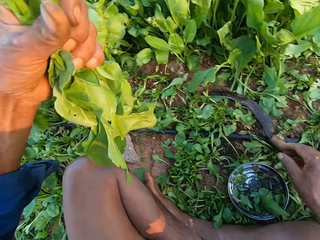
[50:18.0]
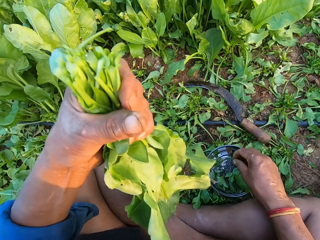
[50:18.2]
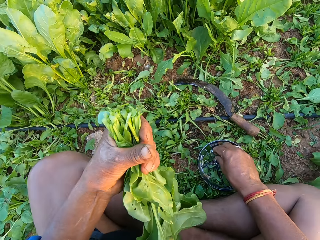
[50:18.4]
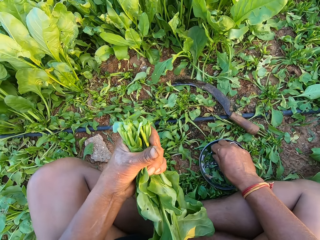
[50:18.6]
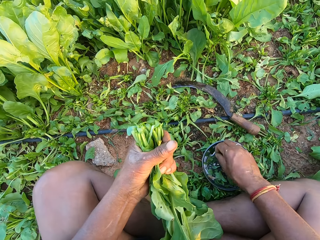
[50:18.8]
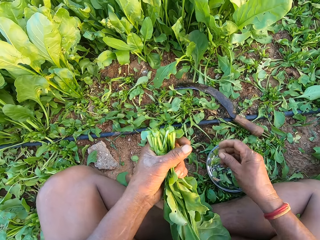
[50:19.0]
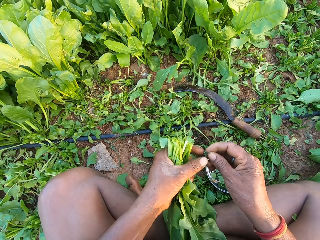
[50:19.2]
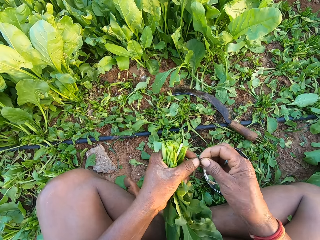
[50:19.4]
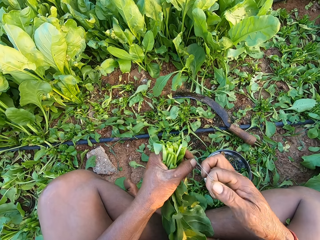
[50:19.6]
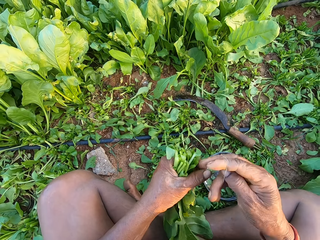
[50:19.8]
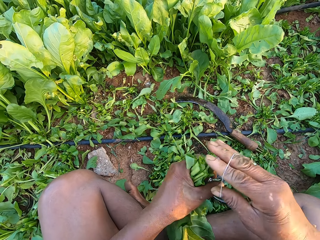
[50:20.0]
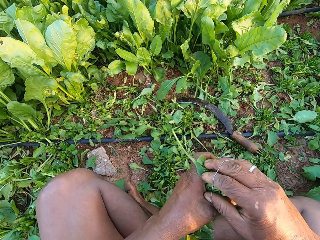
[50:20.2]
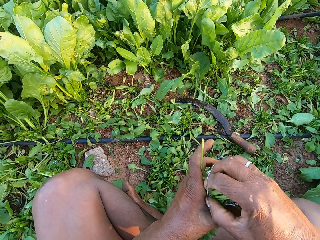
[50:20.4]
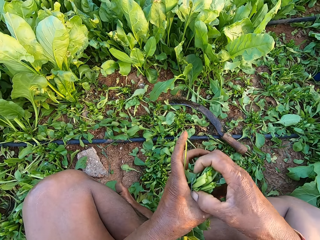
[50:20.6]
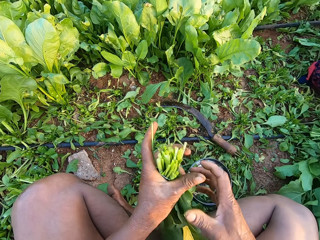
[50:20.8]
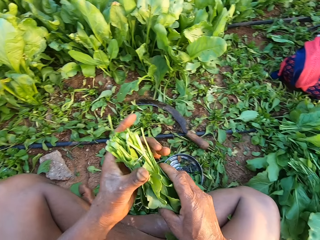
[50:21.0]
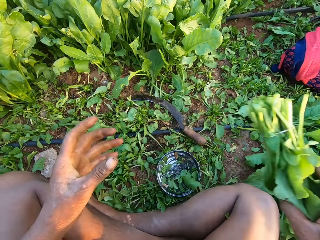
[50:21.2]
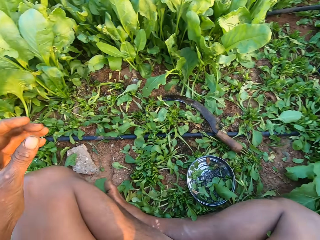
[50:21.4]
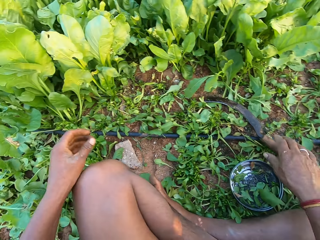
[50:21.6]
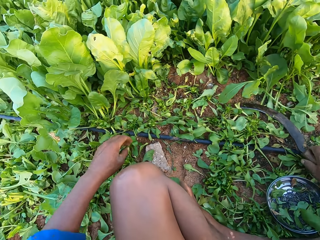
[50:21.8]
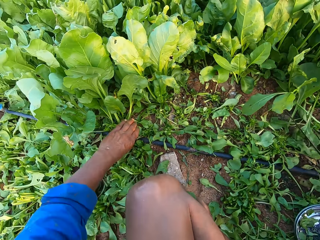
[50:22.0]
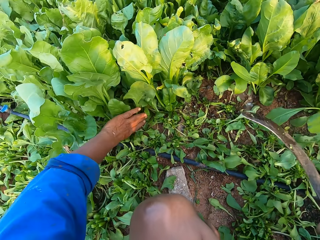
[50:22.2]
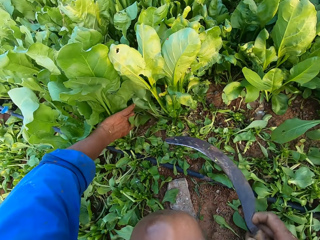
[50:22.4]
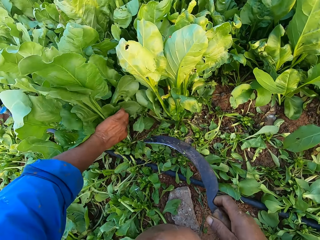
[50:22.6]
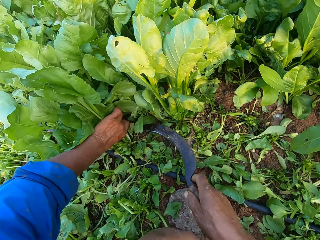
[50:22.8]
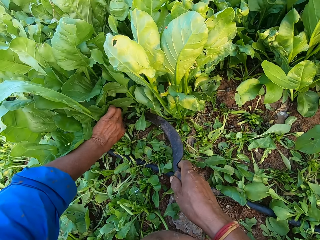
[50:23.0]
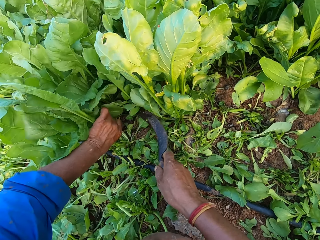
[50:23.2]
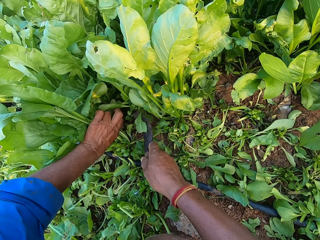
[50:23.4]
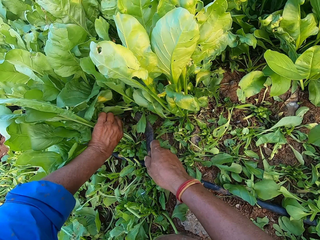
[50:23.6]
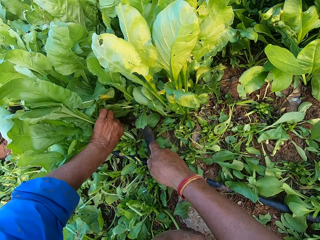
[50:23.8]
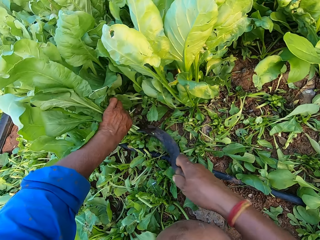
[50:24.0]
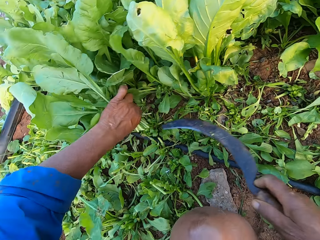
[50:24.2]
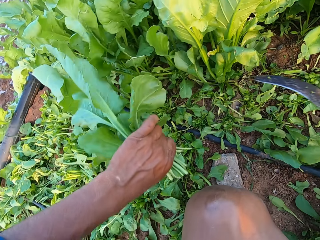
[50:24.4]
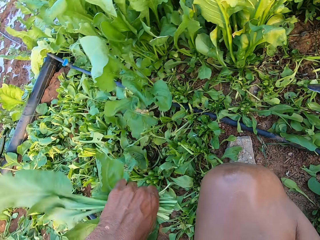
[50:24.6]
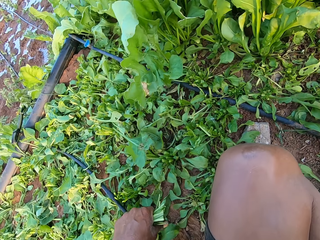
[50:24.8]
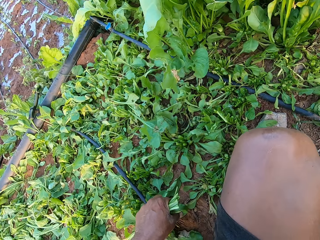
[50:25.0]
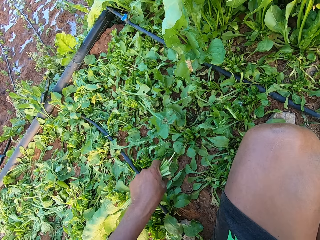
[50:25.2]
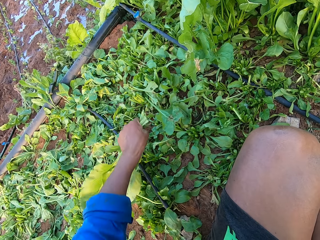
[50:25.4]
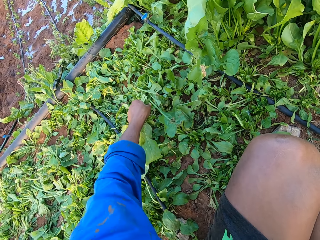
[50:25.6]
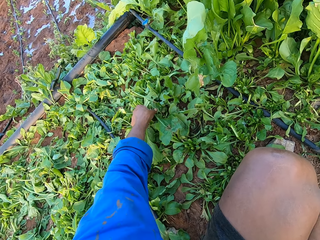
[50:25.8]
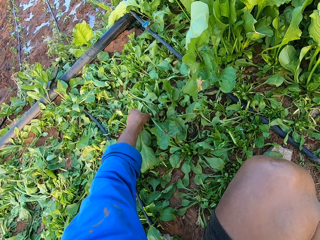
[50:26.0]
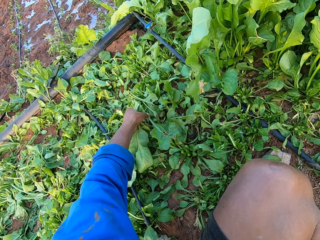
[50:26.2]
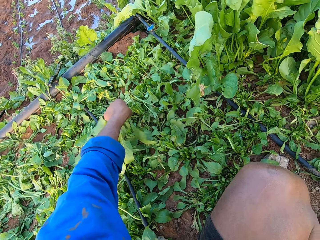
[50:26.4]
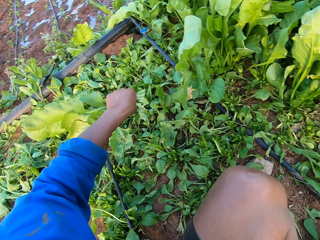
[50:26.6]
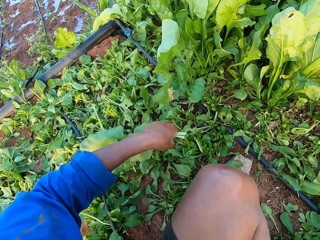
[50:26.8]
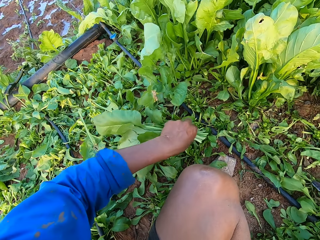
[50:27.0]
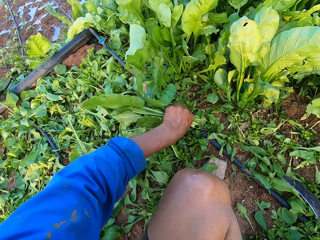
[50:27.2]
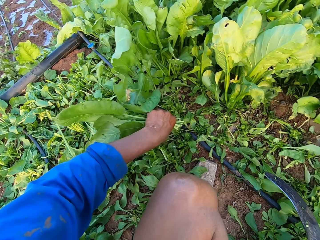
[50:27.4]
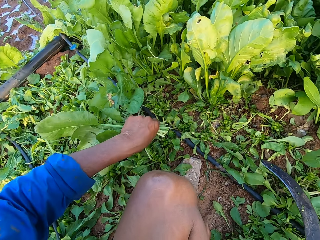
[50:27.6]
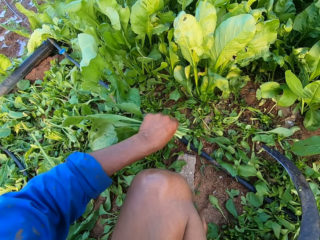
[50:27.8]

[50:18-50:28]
The camera wearer drops the sickle on the ground with his right hand. He picks a rubber from the bowl on the ground with his right hand. He holds the rubber with both hands. He binds the collard green vegetables in his left hand with the rubber in his right hand. He drops the collard green vegetable on the ground with his right hand. He picks the sickle from the ground with his right hand. He cuts some collard green vegetables in his left hand with the sickle in his right hand. He picks the kale on the ground.

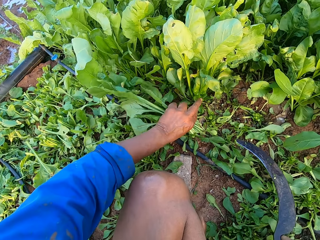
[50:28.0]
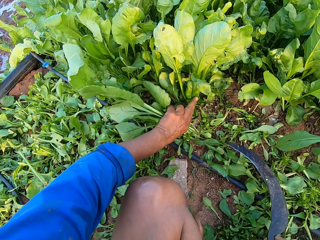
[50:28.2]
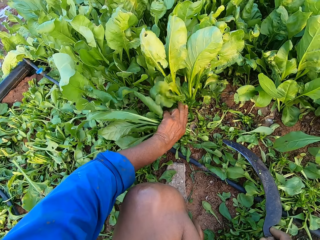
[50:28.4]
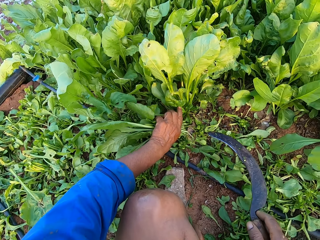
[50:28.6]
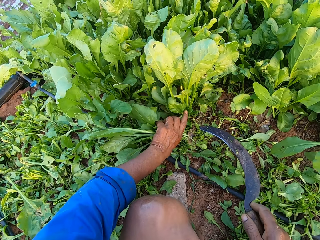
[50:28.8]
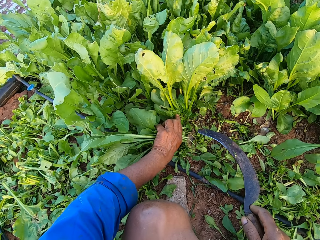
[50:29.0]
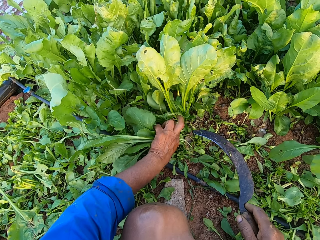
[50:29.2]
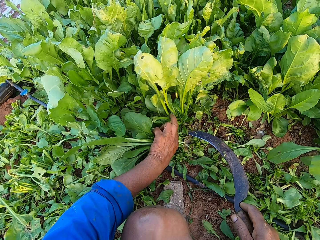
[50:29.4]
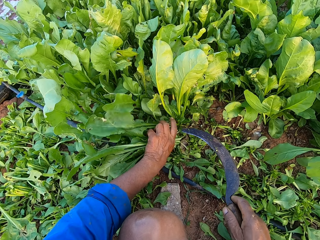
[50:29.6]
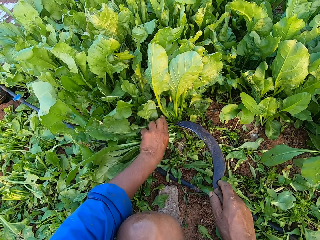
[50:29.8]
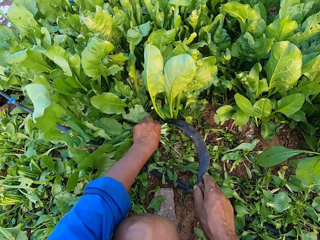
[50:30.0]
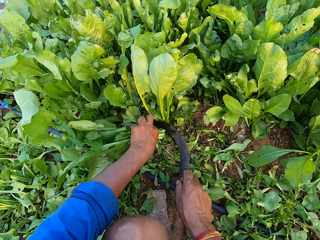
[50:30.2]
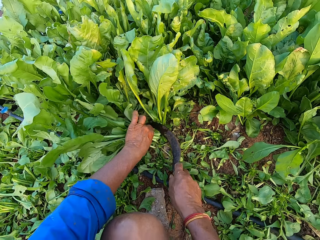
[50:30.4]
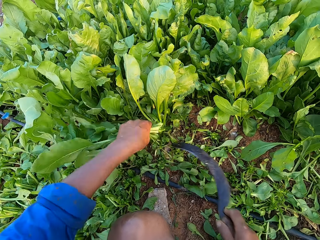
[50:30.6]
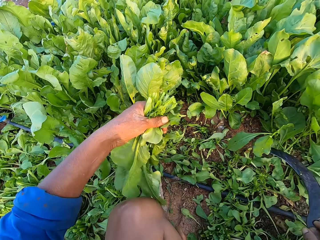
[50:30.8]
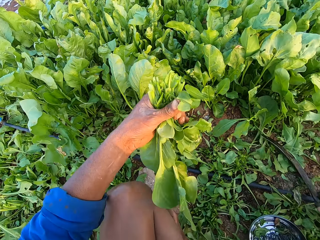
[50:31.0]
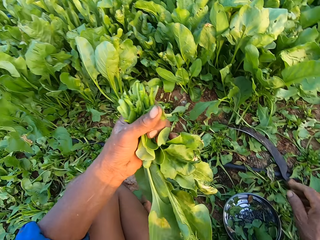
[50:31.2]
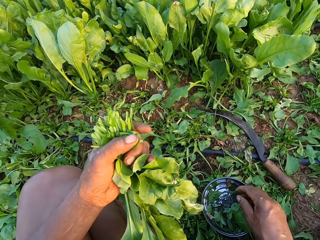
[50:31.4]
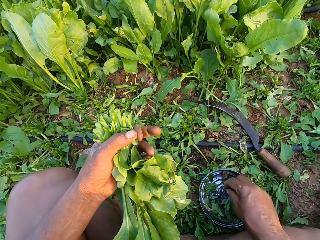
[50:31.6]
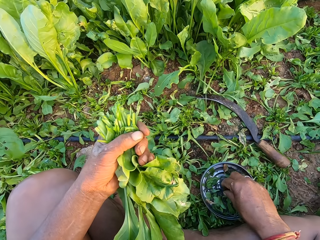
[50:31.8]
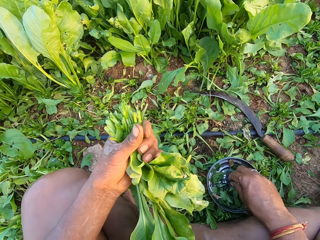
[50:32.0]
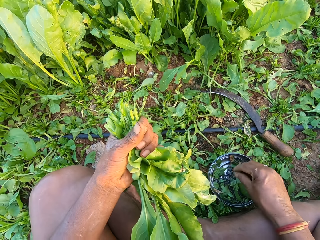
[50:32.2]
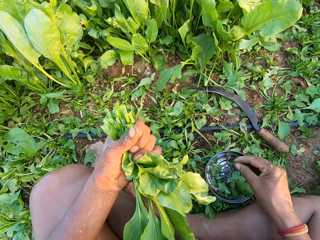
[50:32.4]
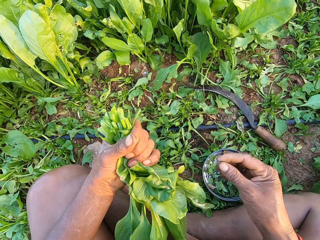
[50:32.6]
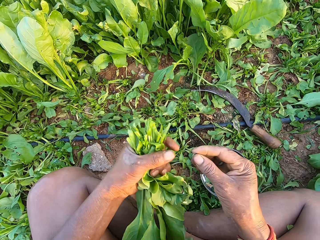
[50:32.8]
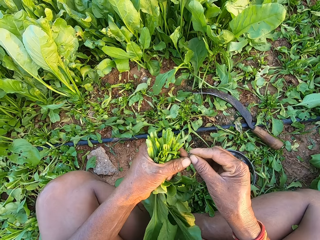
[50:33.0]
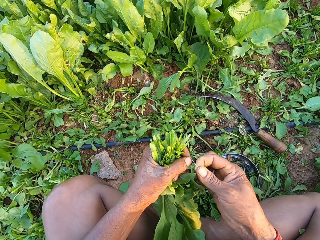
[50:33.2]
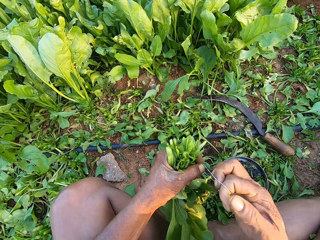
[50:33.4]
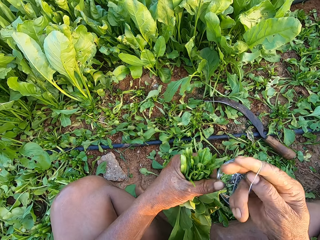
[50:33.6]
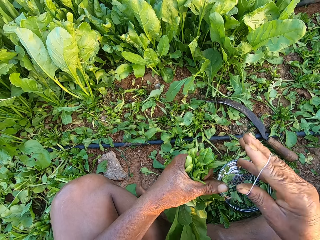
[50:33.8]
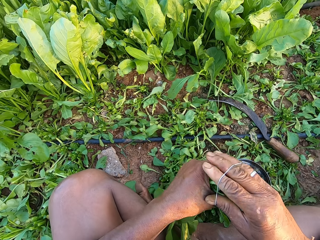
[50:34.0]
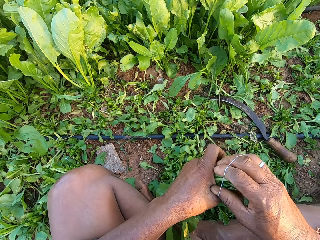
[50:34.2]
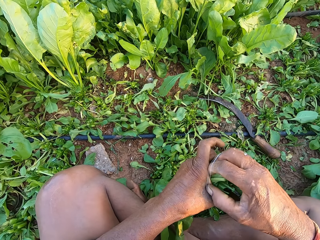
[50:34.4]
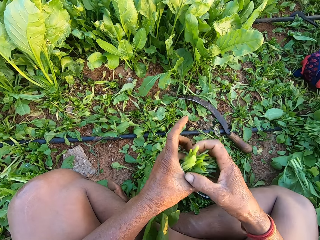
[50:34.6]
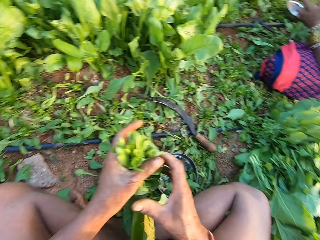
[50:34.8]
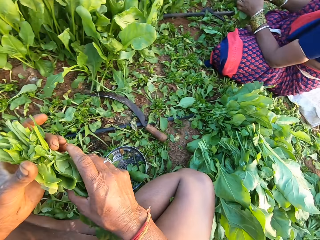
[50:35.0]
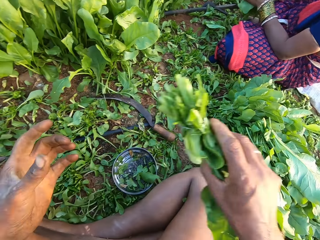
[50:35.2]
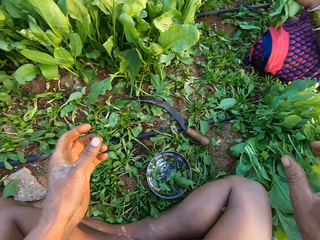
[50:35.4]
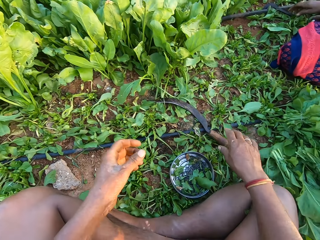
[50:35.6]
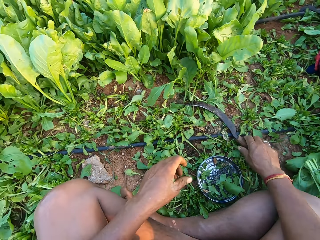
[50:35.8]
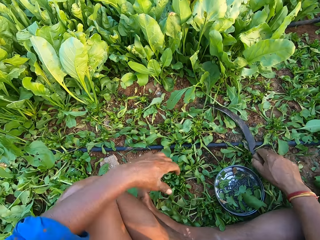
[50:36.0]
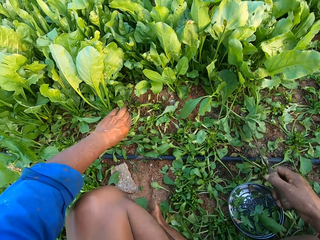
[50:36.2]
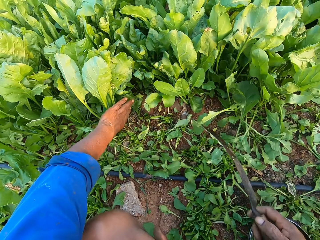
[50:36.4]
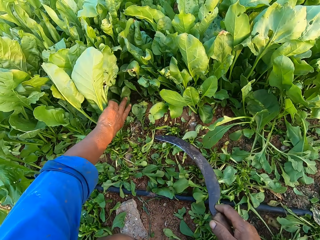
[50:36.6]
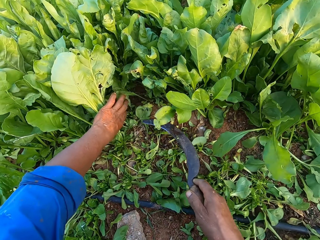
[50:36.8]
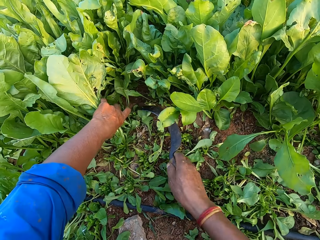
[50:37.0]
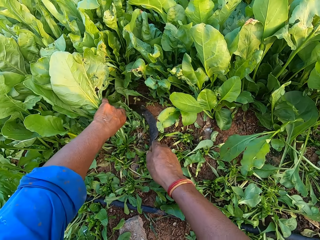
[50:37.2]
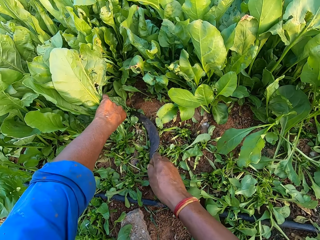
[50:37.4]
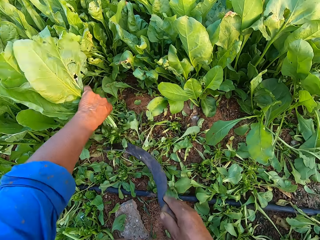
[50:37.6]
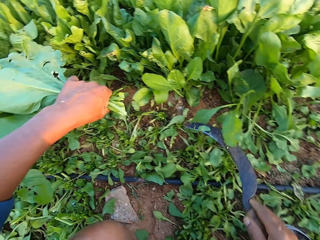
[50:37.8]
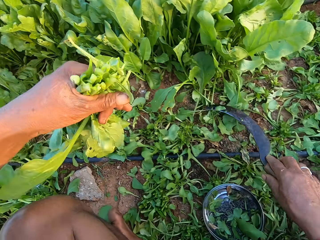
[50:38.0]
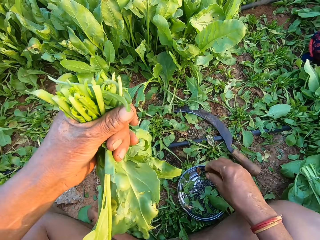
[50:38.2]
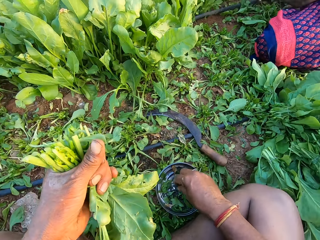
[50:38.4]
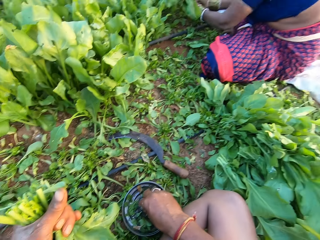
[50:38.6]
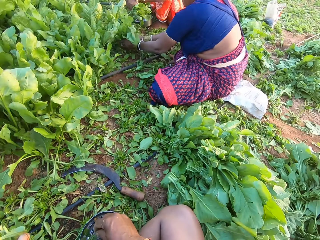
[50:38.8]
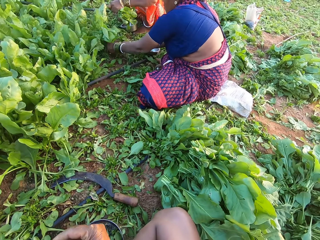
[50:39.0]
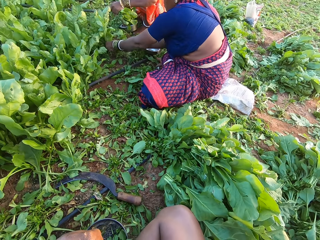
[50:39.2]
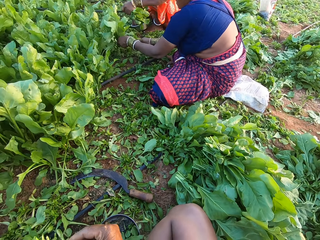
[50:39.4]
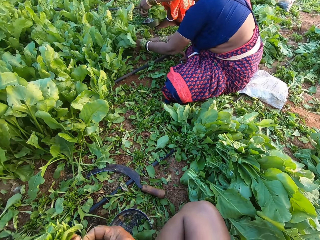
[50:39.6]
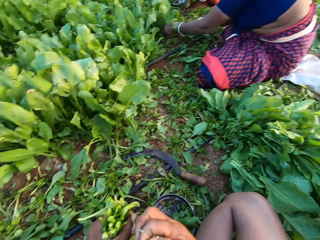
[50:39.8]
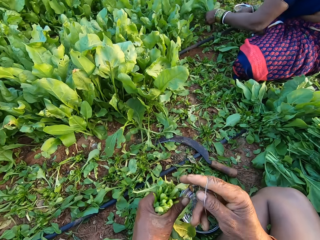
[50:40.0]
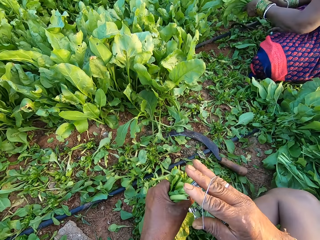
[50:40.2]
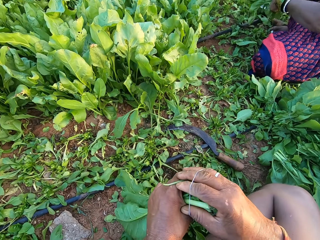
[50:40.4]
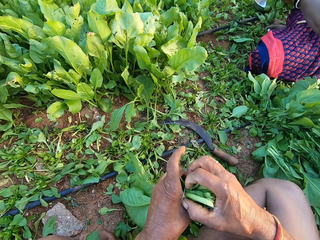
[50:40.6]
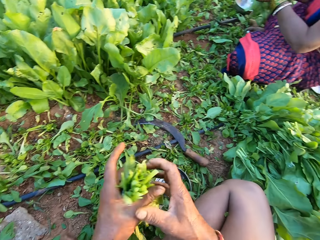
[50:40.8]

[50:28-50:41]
The camera wearer cuts the kales. He drops the sickle on the ground with his right hand. He picks a rubber, a rubber band, from the bowl on the ground with his right hand. He holds the rubber with both hands. He binds the collard green vegetables in his left hand with the rubber in his right hand. He drops the collard green vegetable on the ground with his right hand. He picks the sickle from the ground with his right hand. He cuts some collard green vegetables in his left hand with the sickle in his right hand. He drops the sickle on the ground with his right hand. He picks a rubber band from the bowl on the ground with his right hand. A woman cuts some collard green vegetables in her left hand with the sickle in her right hand. The camera wearer binds the collard green vegetables in his left hand with the rubber in his right hand.
